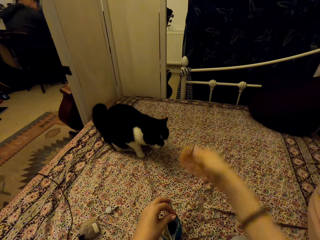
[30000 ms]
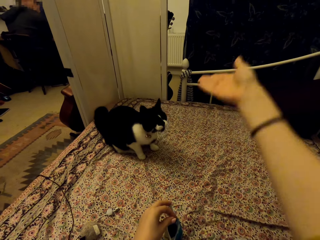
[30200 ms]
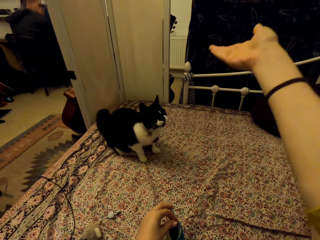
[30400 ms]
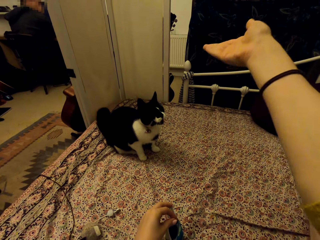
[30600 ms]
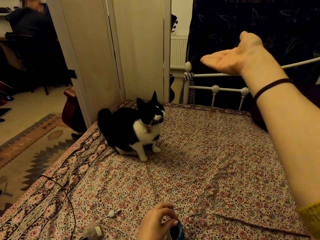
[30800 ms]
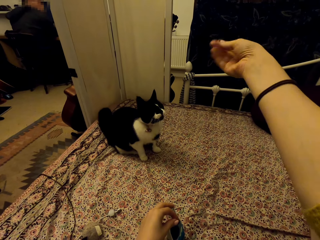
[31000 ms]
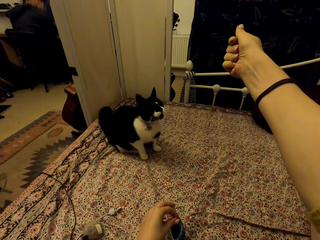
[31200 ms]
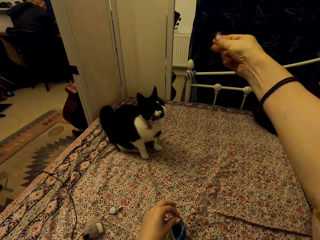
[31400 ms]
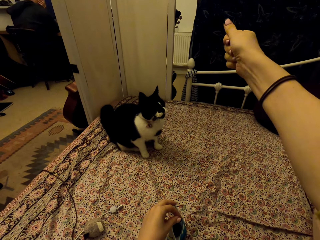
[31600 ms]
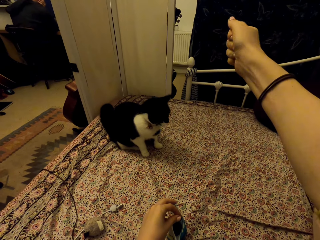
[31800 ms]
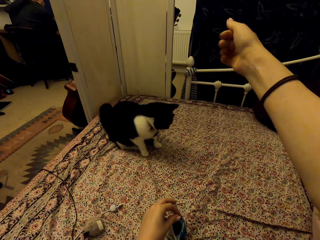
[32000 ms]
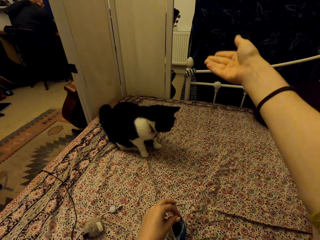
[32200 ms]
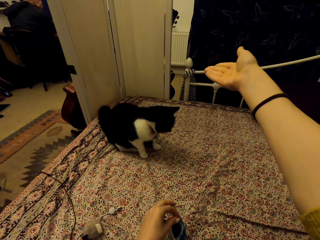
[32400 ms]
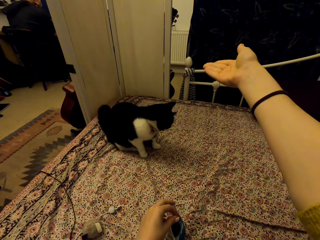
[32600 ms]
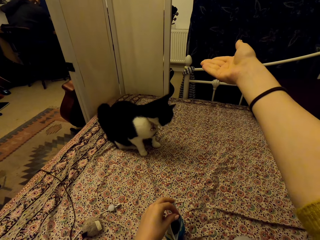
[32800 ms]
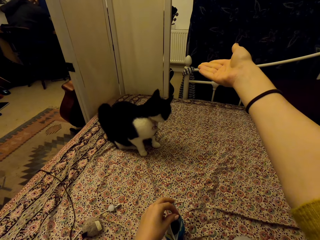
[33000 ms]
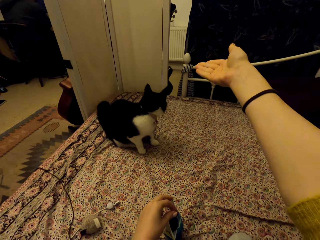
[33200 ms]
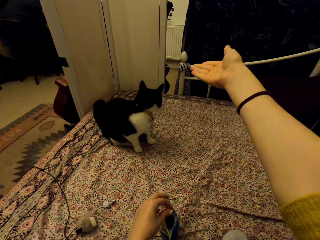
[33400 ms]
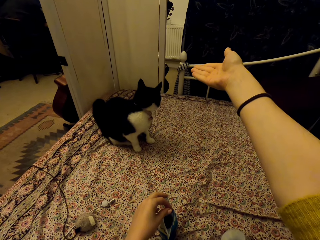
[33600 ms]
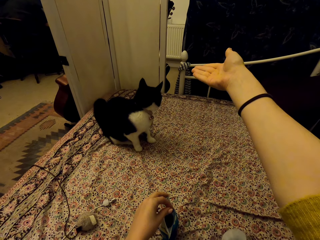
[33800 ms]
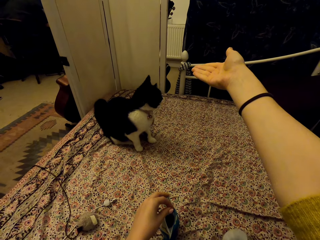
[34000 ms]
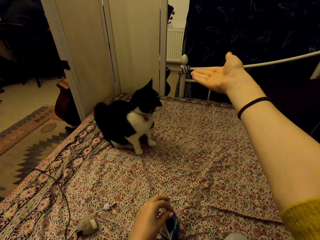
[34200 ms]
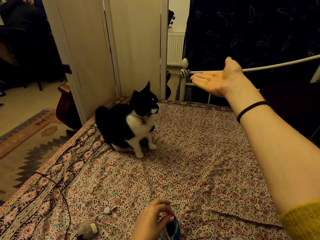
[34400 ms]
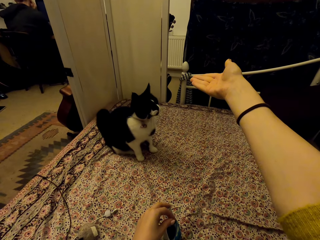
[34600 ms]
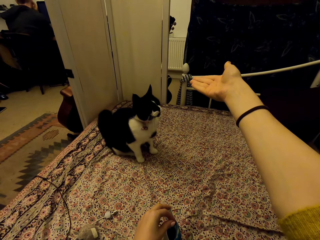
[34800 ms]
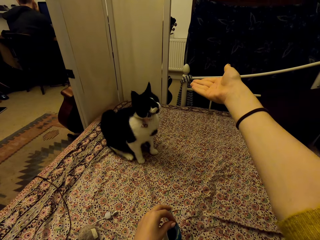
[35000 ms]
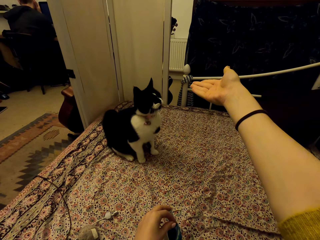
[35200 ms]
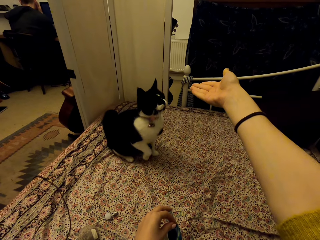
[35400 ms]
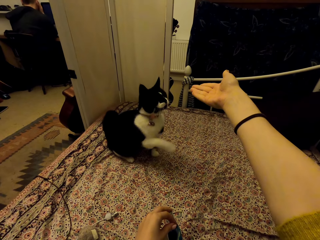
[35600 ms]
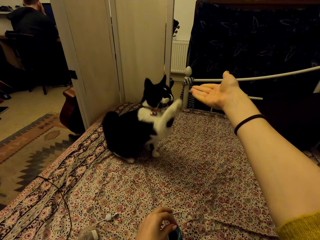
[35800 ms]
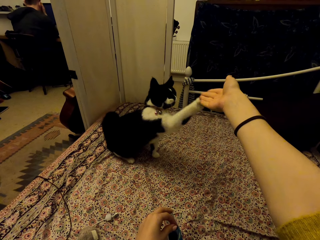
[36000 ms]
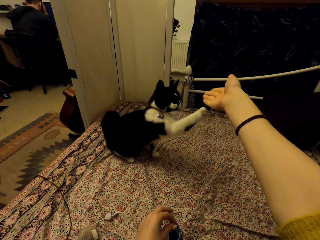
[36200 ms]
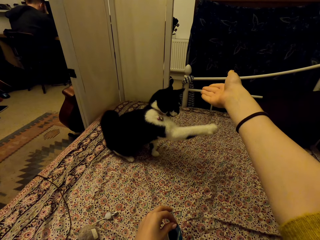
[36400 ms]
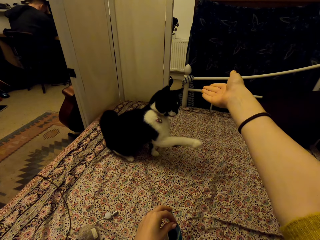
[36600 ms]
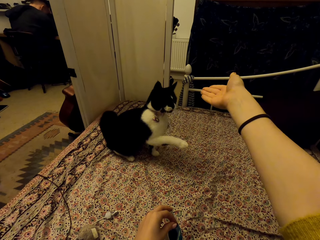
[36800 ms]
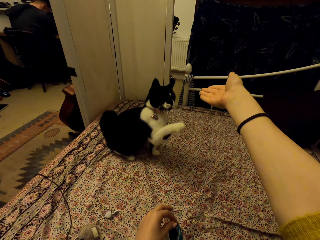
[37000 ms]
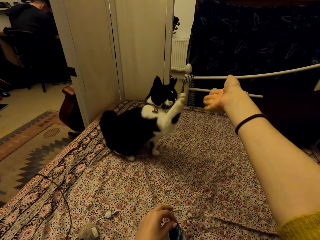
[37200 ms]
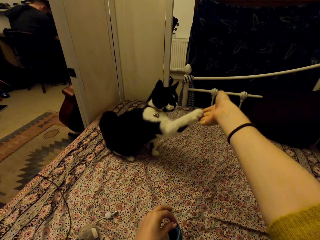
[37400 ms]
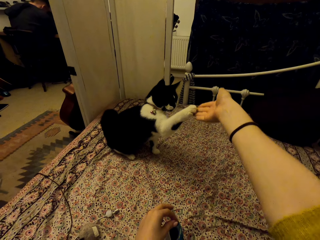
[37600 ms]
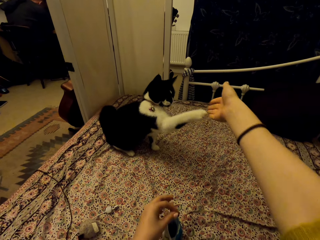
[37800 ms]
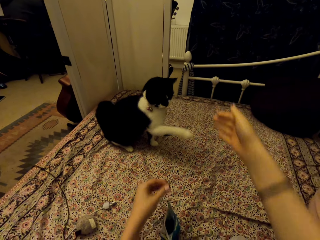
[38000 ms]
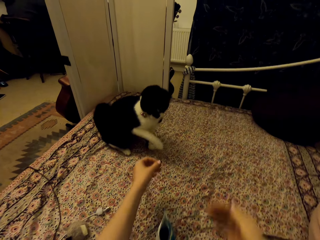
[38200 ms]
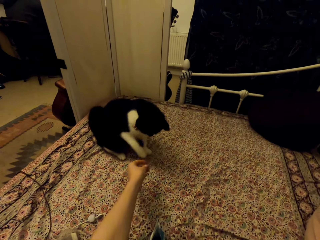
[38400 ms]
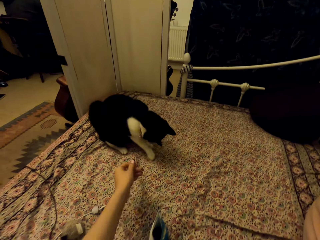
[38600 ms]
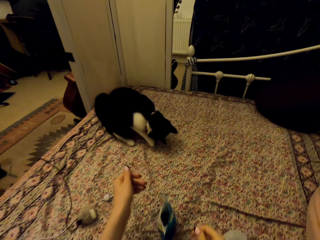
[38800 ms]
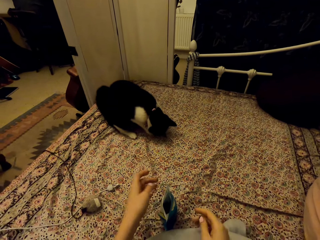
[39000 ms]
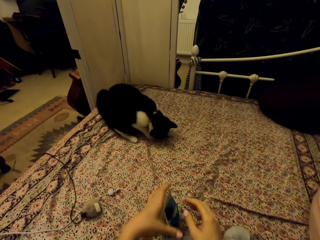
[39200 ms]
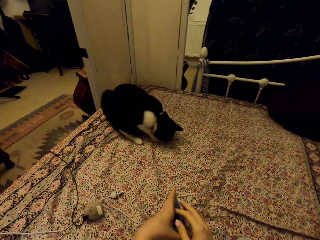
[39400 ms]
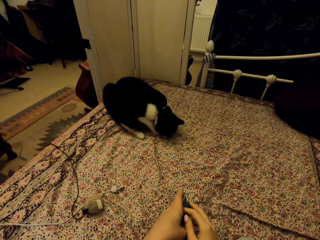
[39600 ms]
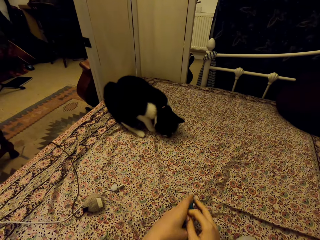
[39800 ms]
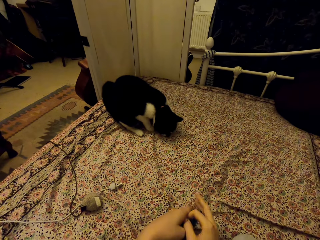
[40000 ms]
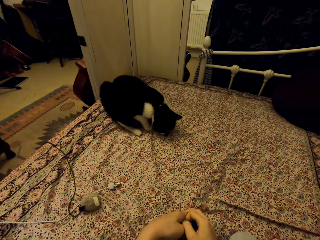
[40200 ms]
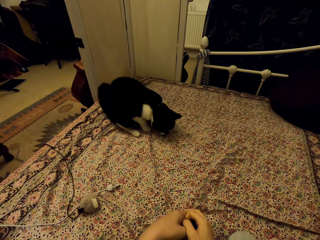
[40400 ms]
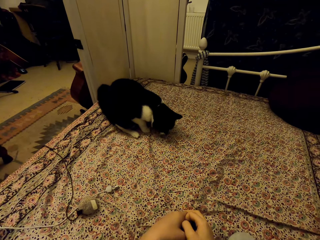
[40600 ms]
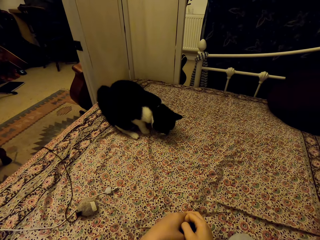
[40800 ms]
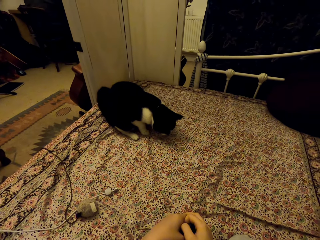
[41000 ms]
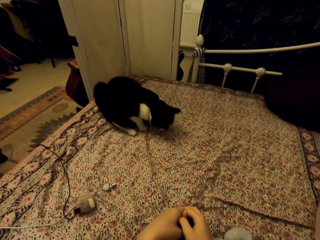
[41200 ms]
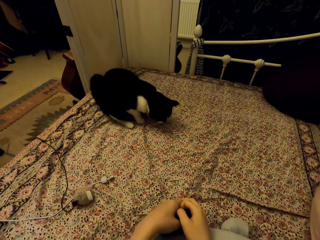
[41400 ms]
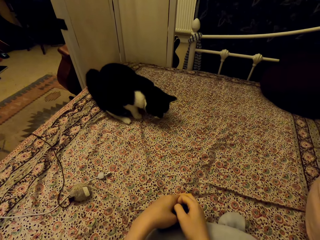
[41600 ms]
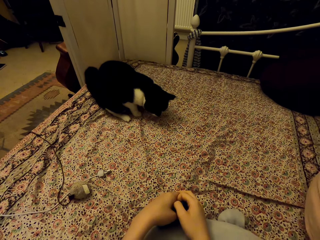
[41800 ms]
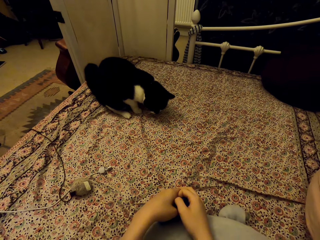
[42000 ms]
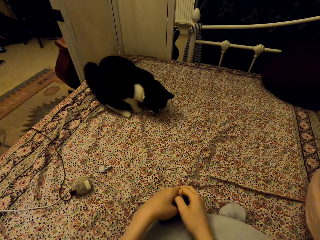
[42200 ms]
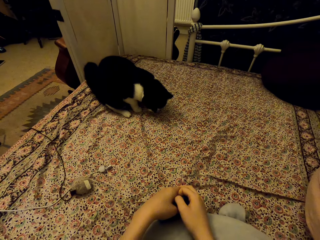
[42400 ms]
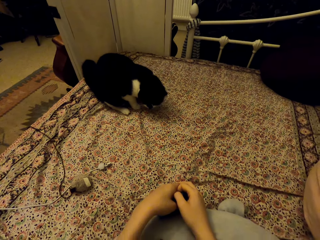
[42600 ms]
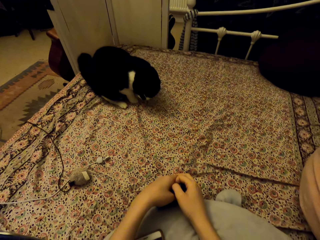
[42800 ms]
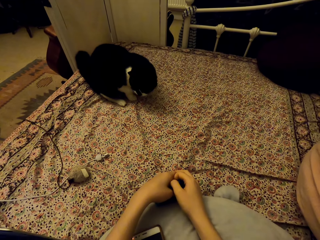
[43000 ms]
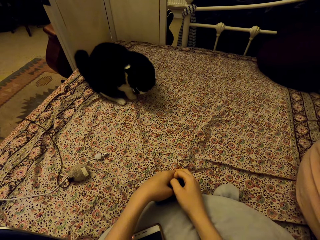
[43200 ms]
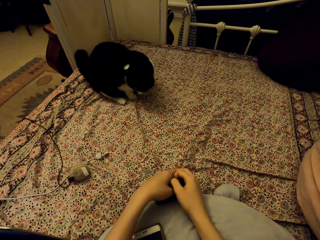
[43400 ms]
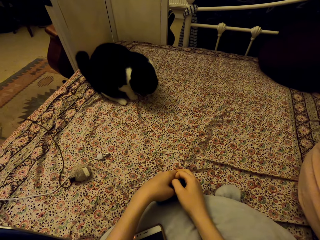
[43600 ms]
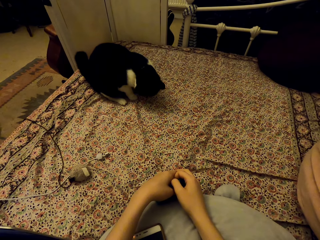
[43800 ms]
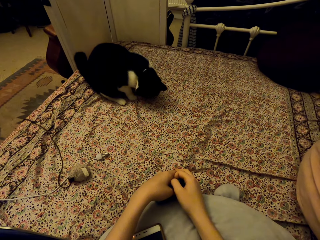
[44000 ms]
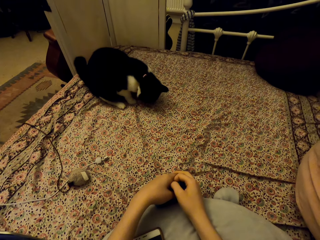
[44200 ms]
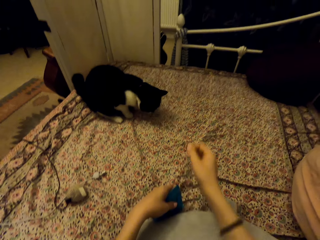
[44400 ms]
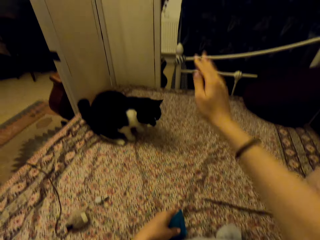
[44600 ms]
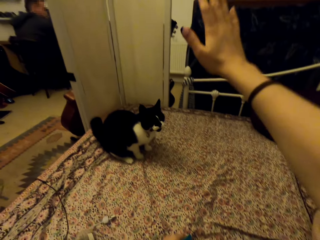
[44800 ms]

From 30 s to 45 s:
The camera wearer collects cat food. She raises her right hand. She interacts with the cat. She throws dreamies to the carpet. She folds the packet of cat food. She looks at the cat.

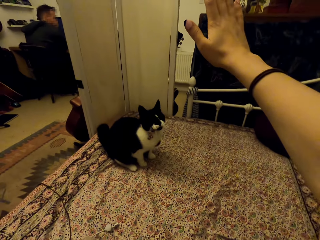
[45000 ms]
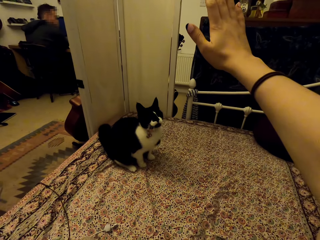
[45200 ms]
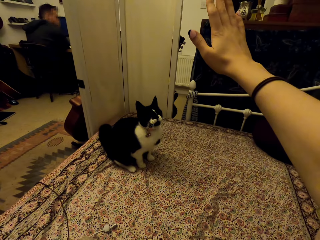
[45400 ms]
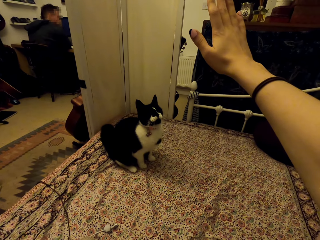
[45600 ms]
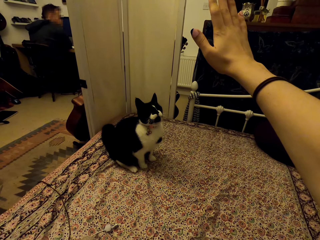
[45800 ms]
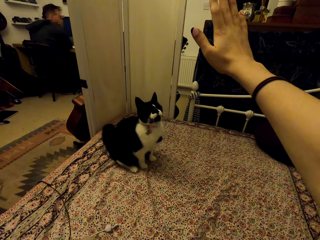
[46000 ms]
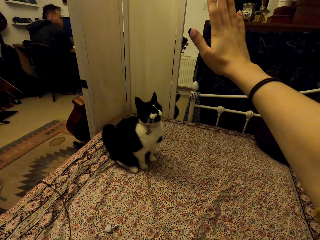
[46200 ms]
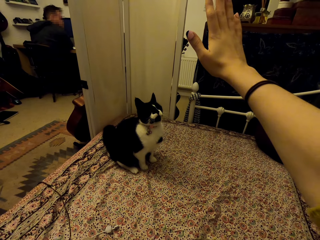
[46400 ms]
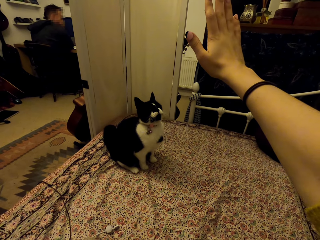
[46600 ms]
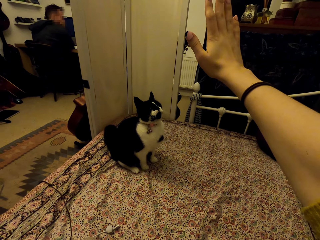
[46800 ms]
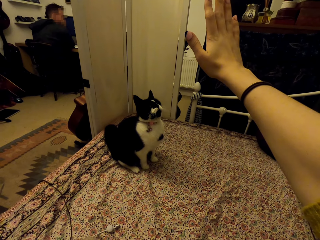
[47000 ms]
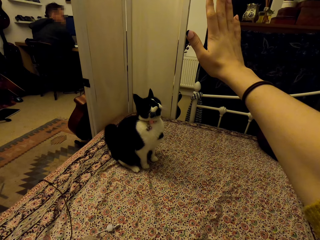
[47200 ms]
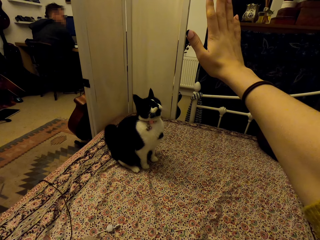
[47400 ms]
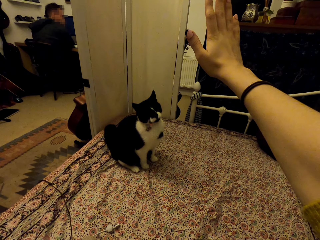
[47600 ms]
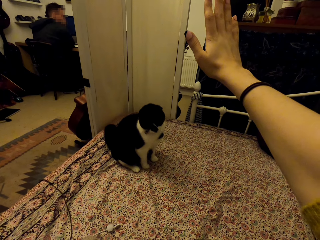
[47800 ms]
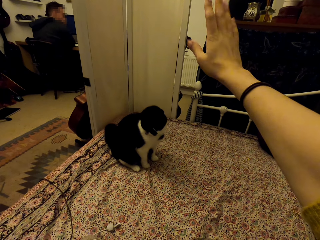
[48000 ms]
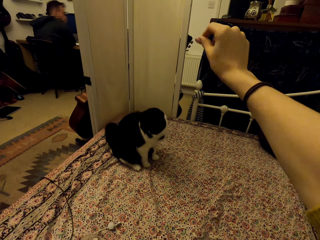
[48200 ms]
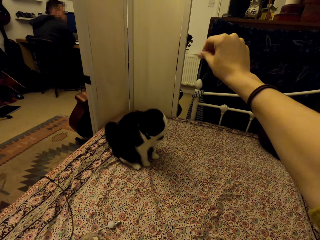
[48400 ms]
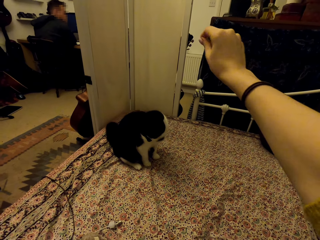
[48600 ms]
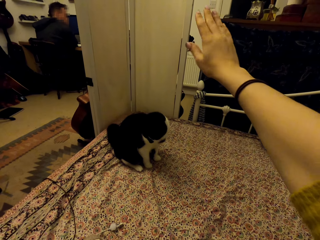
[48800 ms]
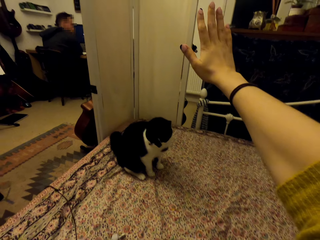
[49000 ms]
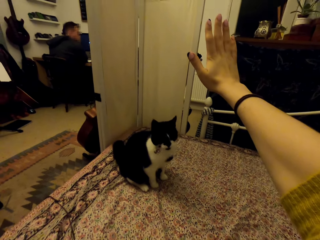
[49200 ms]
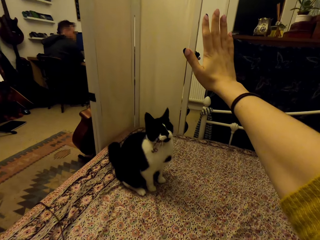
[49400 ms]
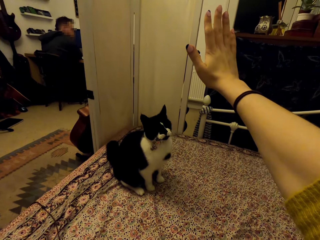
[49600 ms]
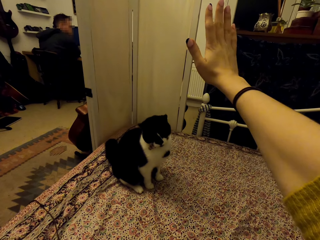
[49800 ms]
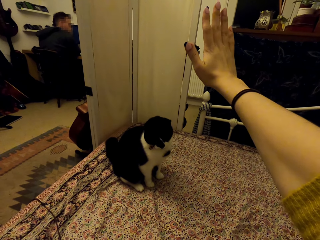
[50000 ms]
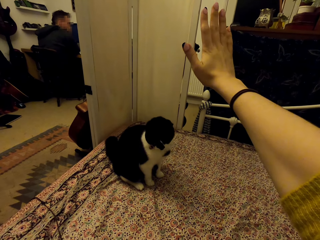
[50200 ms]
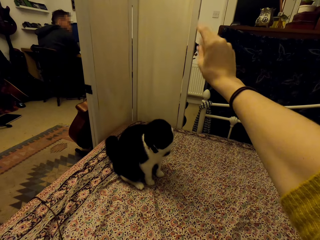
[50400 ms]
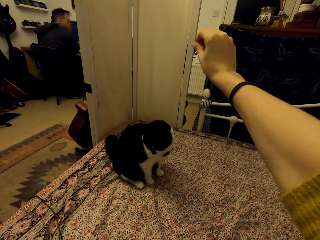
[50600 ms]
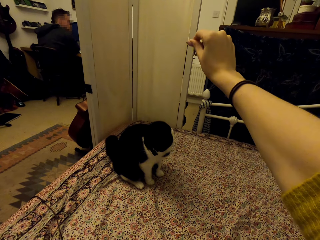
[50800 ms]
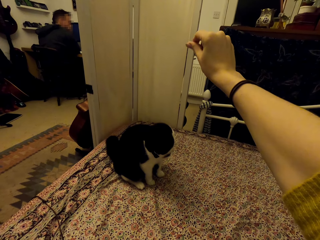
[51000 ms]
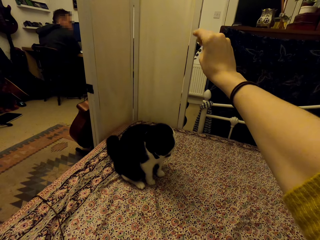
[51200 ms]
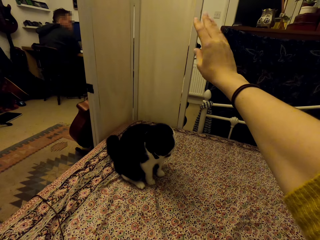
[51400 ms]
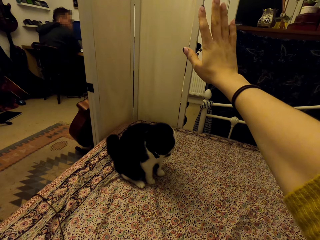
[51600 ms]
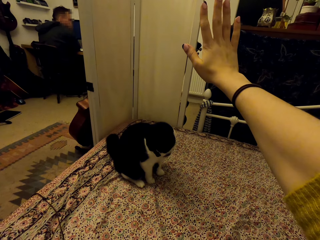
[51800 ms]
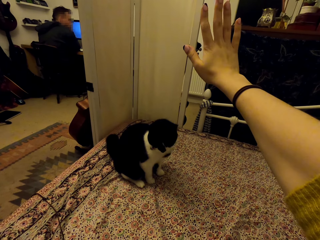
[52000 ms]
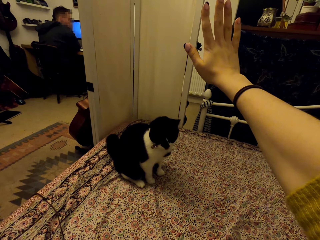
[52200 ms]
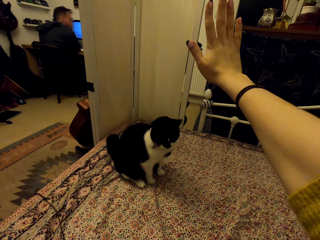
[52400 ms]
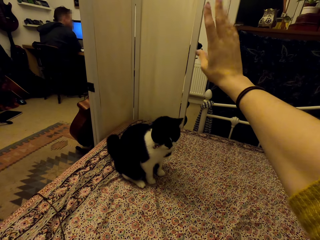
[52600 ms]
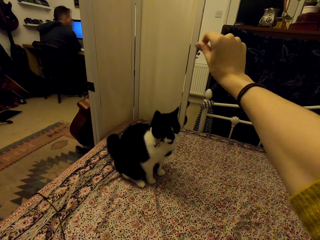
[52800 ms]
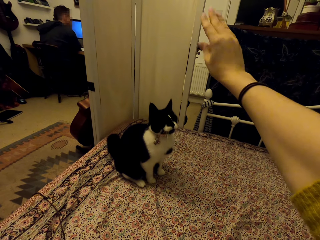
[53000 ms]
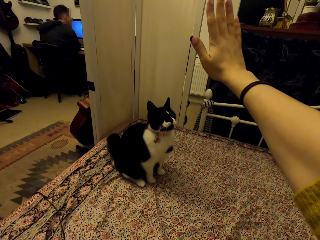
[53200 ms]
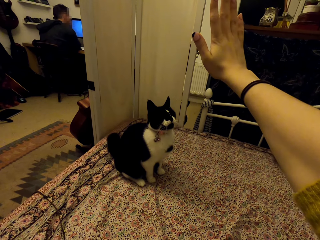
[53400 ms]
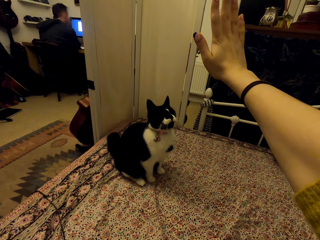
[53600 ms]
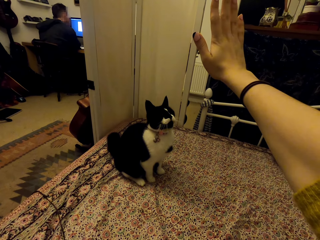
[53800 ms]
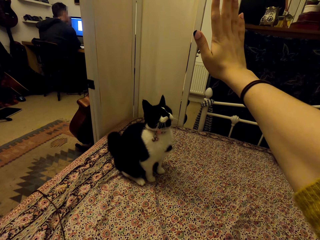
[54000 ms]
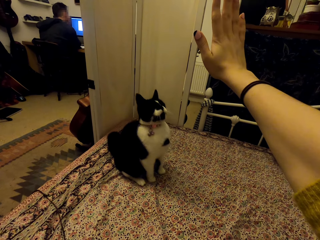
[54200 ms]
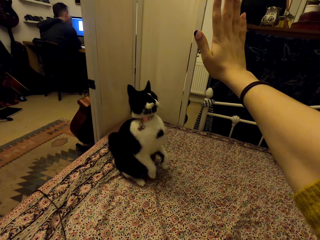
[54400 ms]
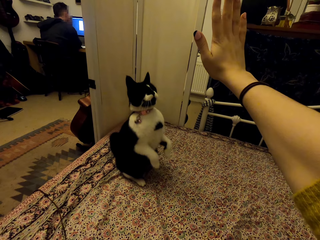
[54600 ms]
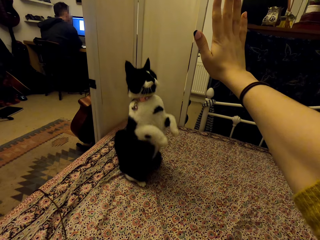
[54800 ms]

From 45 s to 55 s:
The camera wearer lifts her right hand. She interacts with the cat.
